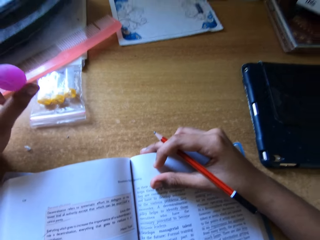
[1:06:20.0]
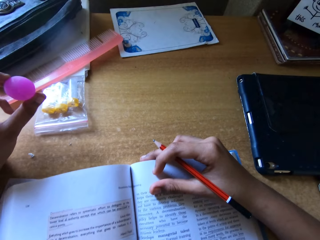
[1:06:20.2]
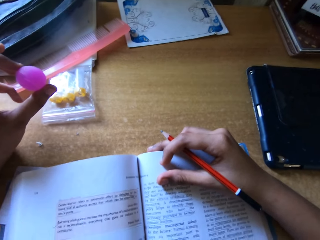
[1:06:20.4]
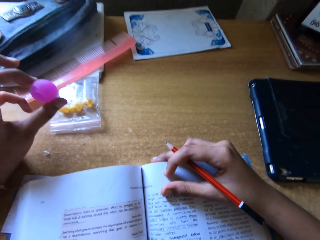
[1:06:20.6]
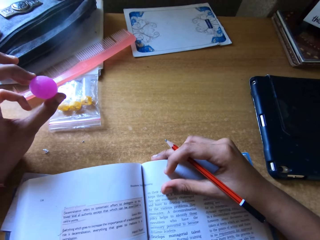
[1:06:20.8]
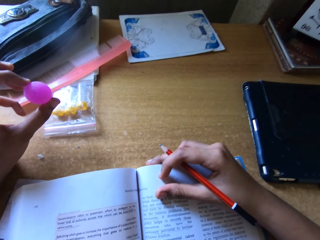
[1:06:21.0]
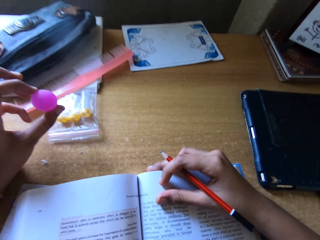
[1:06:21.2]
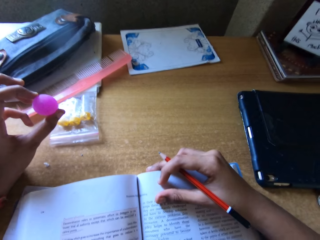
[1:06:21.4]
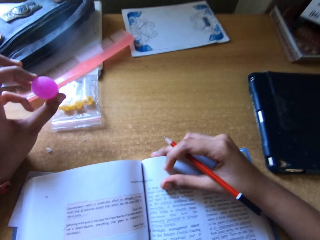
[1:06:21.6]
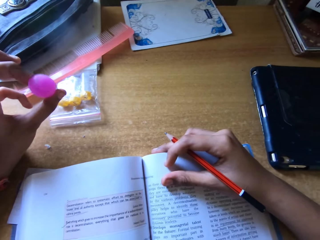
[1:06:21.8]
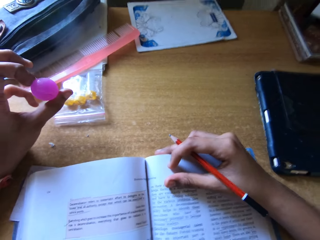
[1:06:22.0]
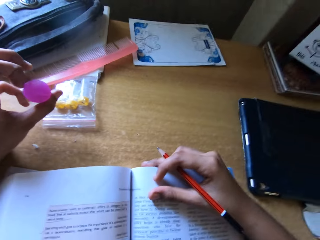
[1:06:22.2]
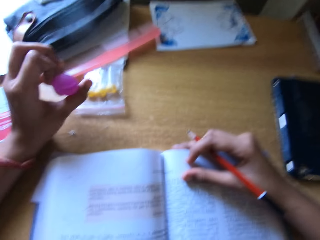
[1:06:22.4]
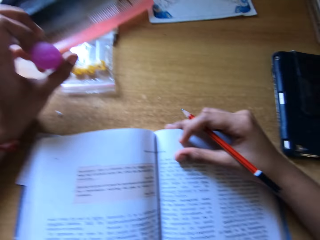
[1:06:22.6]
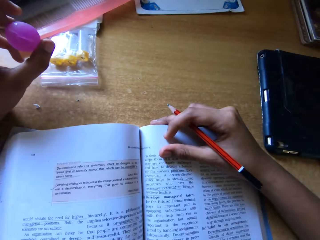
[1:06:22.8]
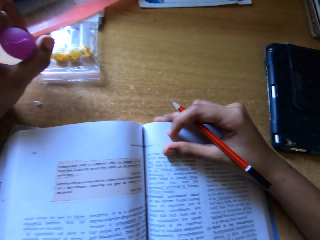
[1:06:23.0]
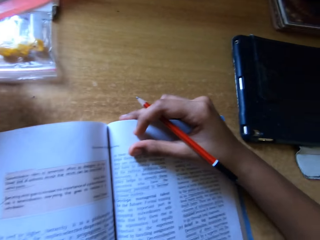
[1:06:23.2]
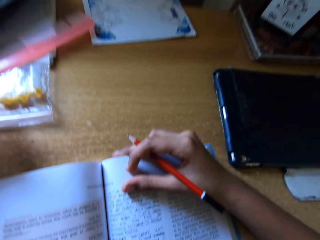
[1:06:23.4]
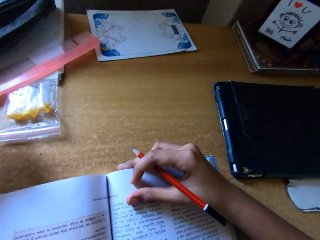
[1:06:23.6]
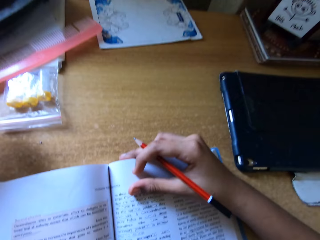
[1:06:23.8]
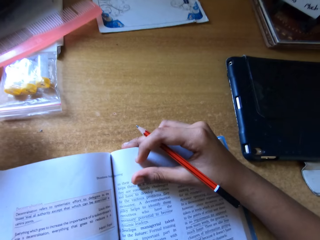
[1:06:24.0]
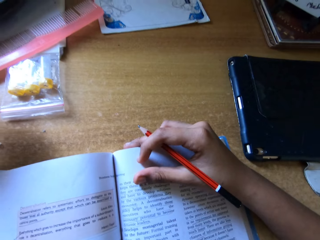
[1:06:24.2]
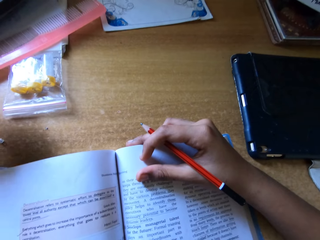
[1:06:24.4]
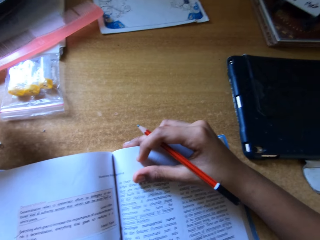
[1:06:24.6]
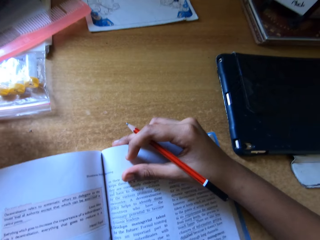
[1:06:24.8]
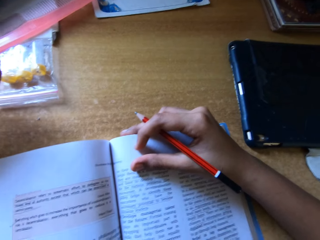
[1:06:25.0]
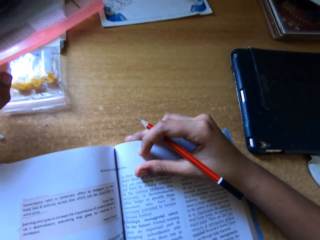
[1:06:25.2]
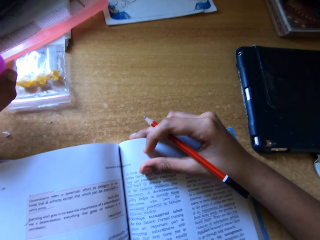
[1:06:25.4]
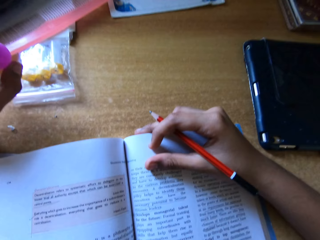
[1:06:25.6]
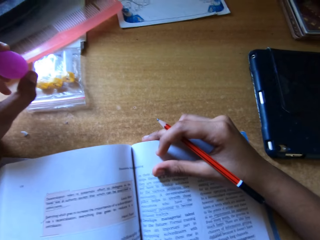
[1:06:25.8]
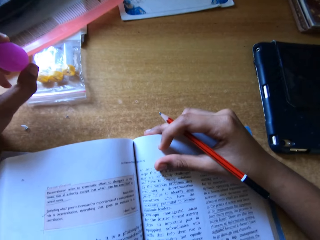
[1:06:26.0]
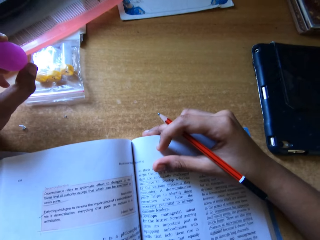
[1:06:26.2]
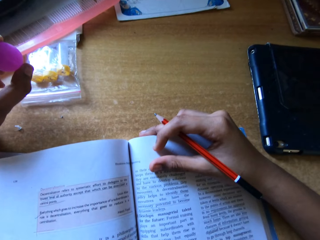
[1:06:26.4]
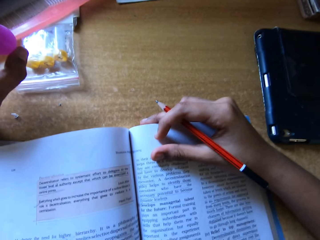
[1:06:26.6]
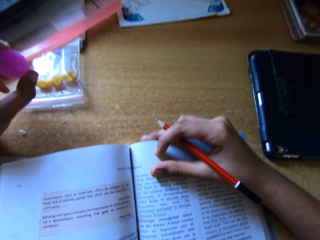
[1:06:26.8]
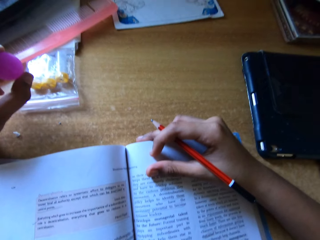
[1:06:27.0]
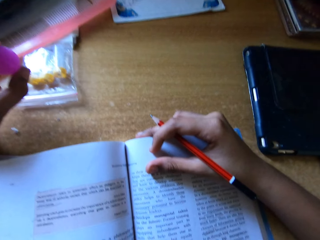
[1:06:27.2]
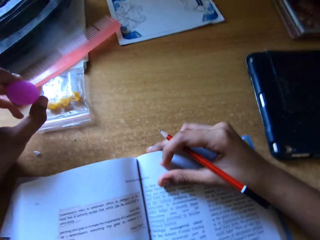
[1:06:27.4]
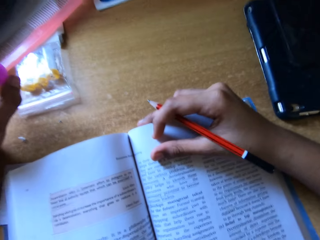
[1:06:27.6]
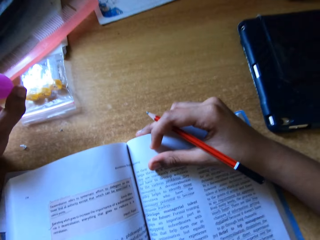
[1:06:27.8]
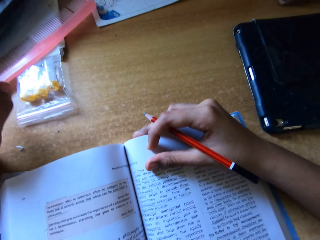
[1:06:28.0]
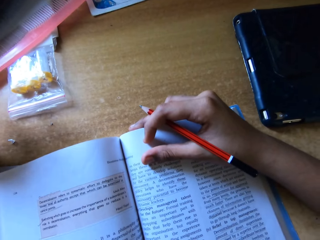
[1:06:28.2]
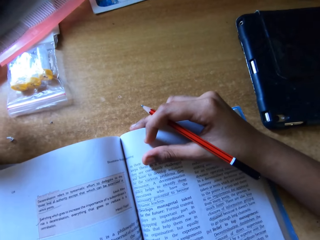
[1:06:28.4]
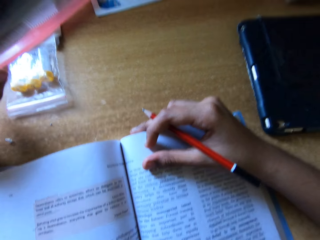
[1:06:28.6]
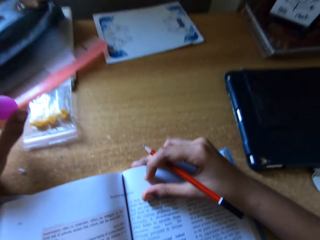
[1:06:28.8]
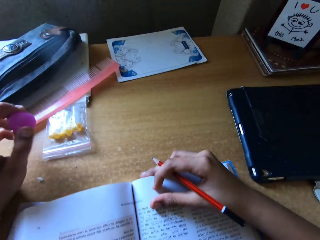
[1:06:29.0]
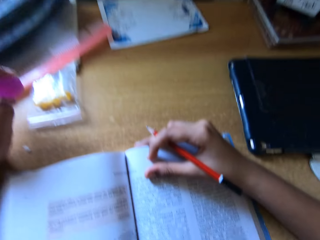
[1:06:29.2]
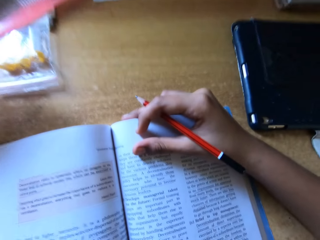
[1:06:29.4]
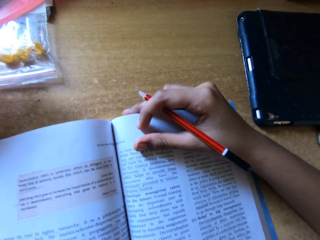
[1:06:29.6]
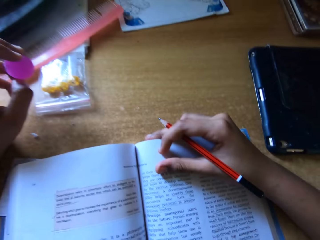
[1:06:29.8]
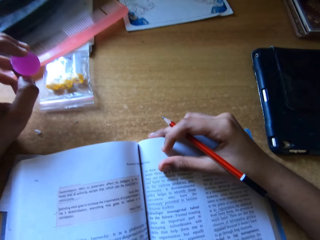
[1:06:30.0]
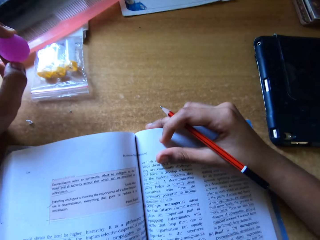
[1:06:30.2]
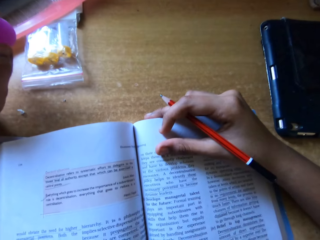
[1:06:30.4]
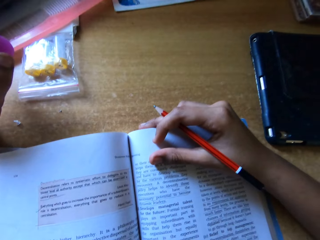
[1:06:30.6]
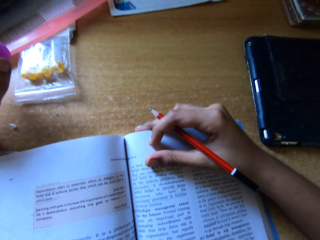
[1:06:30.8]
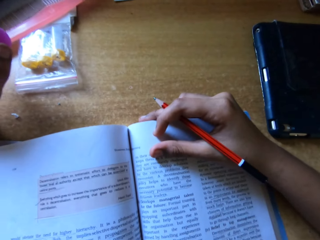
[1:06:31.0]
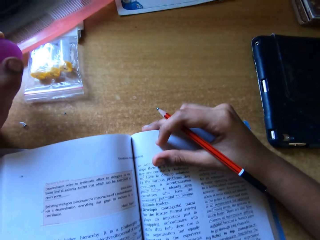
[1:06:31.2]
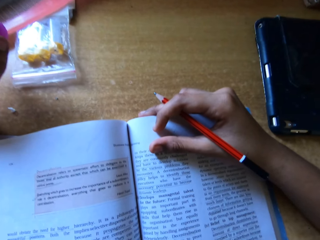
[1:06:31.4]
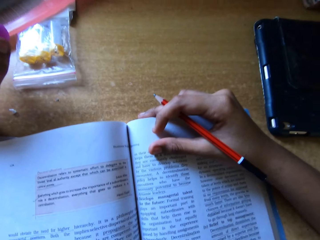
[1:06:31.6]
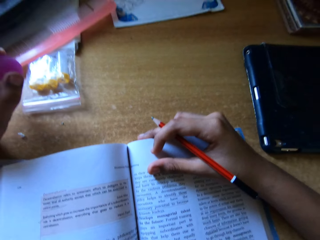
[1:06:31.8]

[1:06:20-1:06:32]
The camera wearer reads a book.

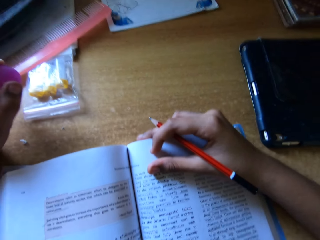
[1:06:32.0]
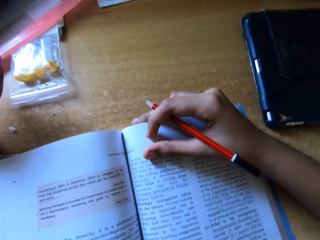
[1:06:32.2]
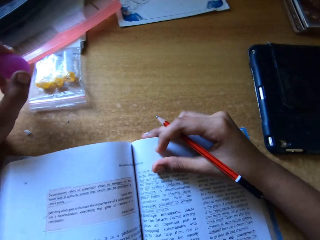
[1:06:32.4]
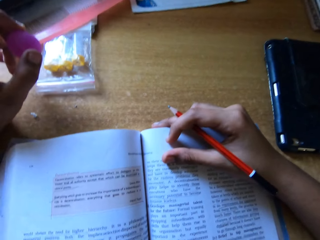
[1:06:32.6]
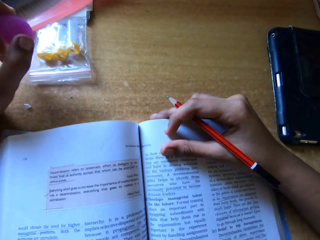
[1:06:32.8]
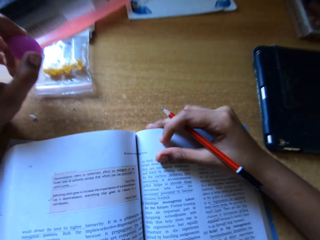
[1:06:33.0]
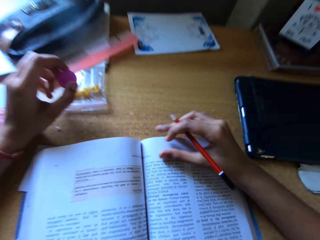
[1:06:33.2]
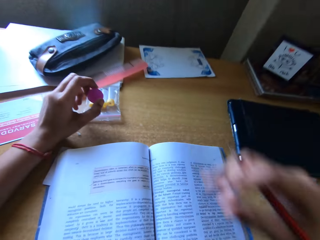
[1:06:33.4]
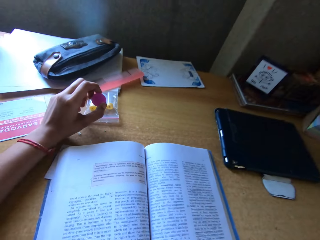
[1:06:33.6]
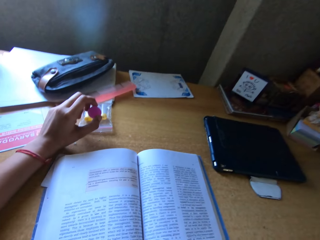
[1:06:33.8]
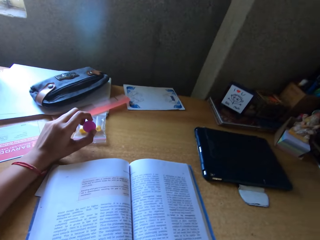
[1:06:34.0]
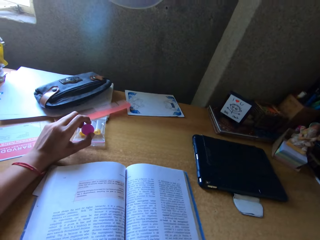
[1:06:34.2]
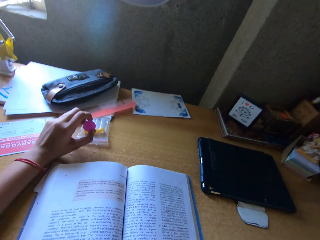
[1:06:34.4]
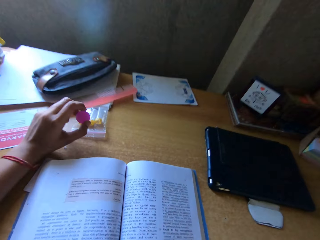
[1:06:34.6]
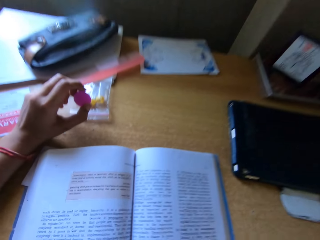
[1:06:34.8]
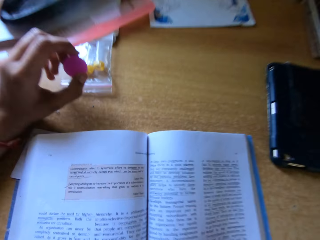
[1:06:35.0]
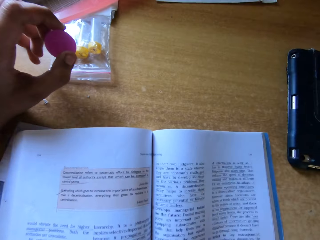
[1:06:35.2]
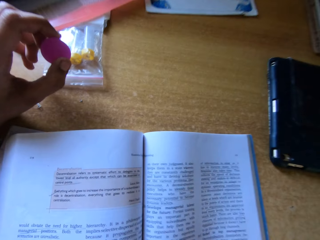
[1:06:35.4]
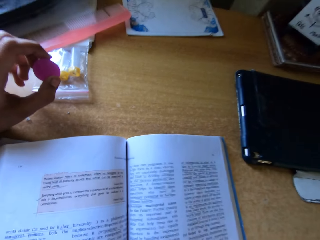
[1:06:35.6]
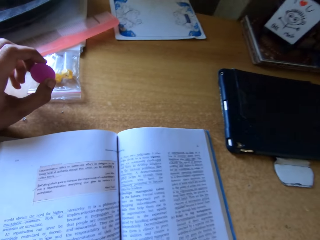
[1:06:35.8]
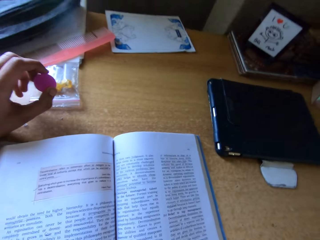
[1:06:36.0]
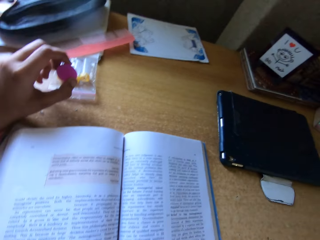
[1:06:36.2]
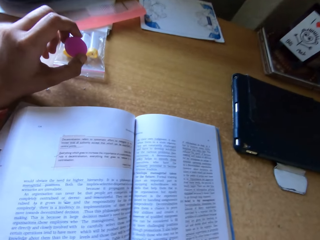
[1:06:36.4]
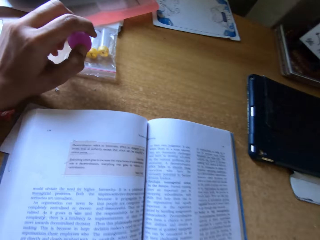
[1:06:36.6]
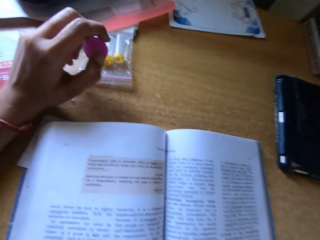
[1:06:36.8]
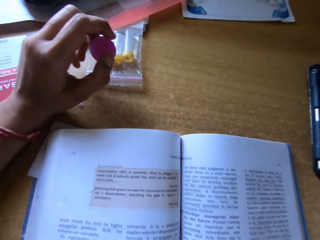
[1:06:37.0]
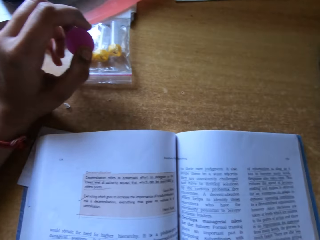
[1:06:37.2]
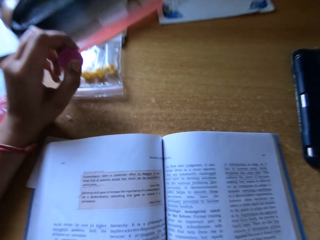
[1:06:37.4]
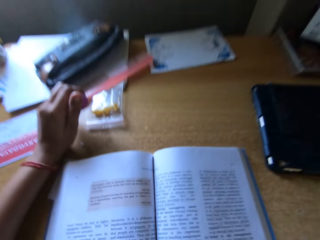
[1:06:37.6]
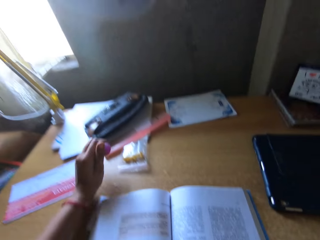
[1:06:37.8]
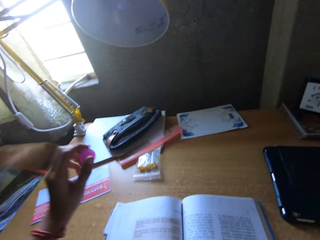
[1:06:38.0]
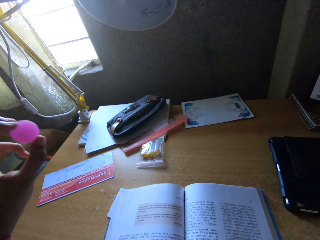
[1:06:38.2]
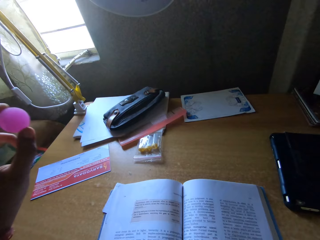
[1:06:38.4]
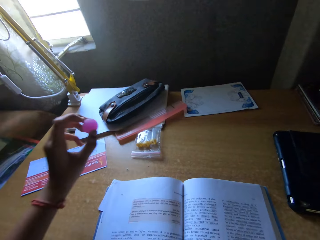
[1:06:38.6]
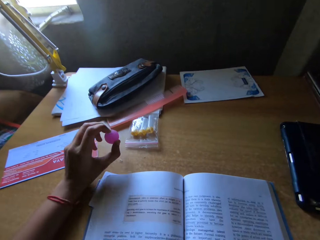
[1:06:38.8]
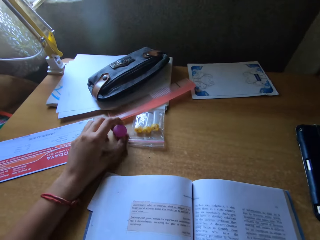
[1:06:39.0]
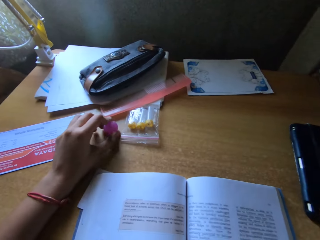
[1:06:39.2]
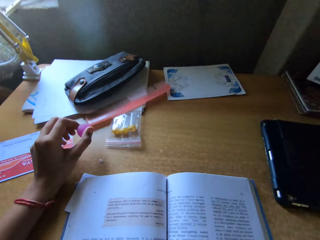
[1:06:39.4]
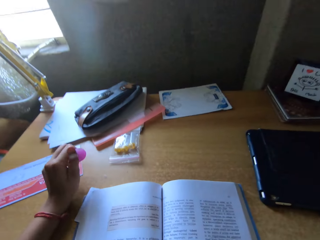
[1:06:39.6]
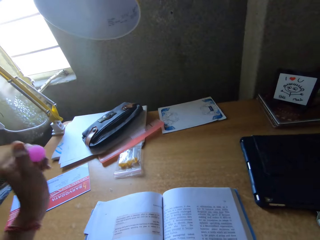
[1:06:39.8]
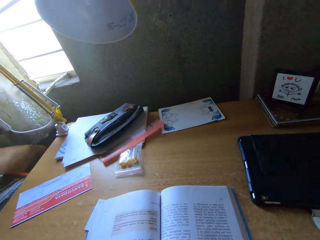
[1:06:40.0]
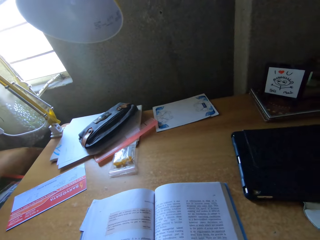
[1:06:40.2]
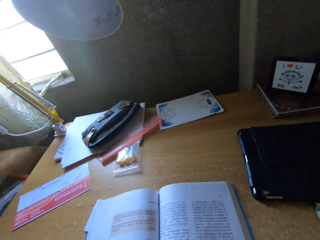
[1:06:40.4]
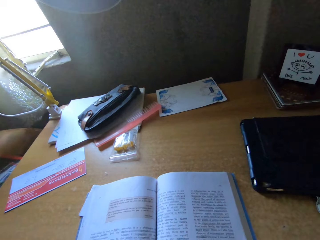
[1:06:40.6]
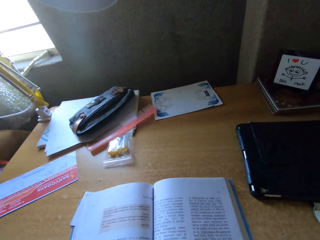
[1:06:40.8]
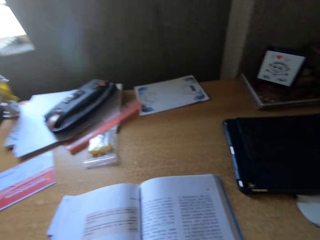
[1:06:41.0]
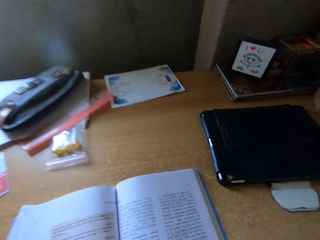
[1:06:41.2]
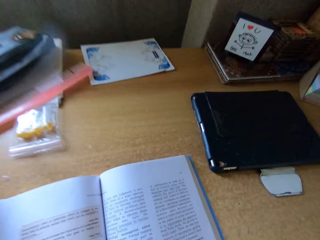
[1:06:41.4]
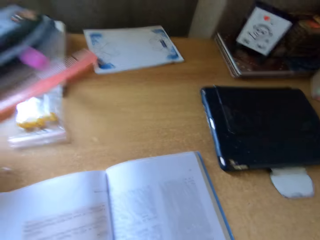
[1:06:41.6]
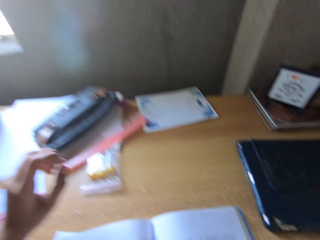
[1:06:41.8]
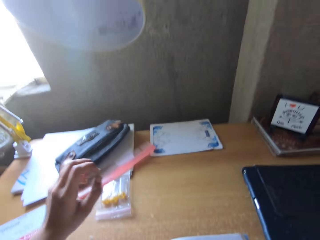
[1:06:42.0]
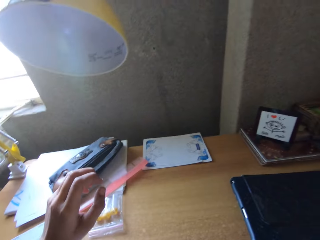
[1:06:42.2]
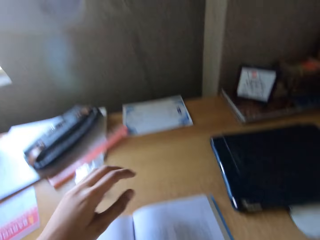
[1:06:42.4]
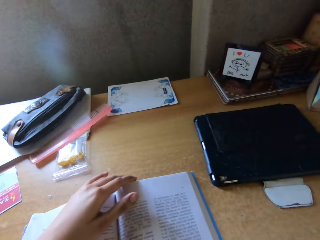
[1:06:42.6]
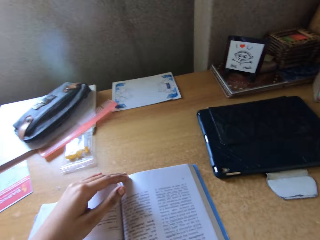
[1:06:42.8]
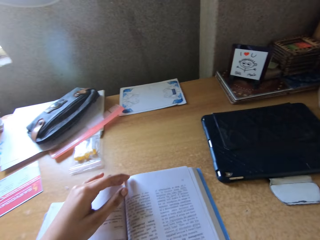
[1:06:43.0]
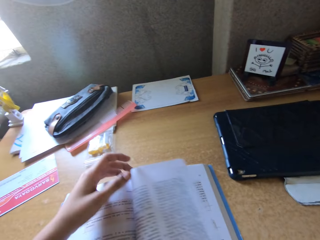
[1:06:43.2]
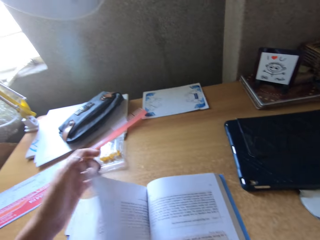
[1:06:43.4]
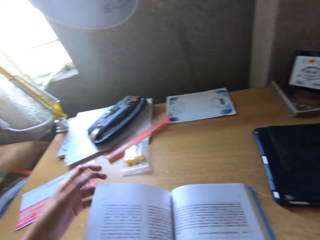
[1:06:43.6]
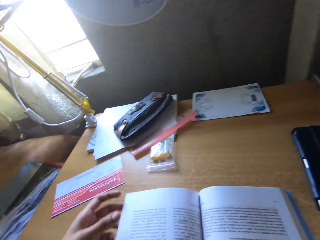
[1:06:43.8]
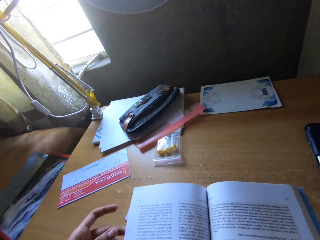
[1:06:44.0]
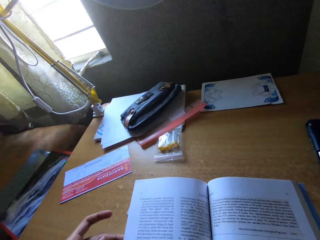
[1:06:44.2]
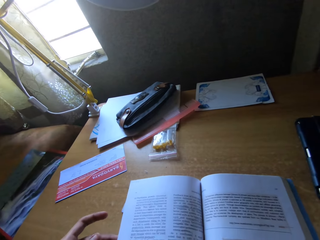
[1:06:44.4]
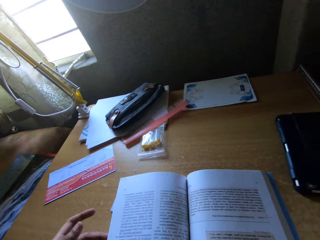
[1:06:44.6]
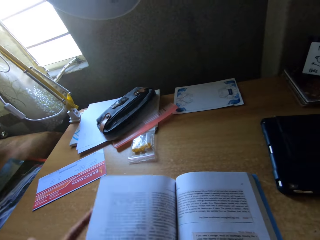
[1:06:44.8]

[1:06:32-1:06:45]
The camera wearer throws a marble. They read on a book and turn a page of the book.
